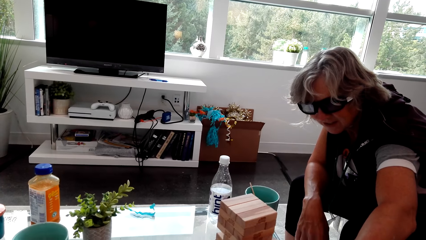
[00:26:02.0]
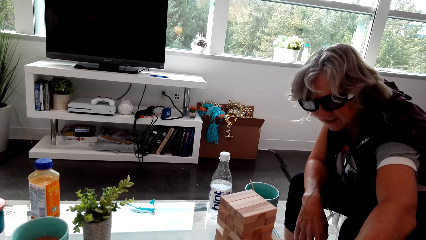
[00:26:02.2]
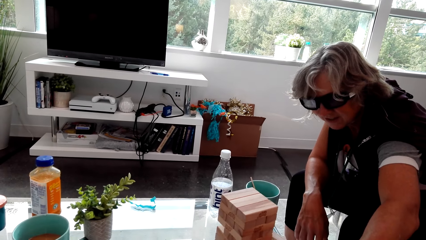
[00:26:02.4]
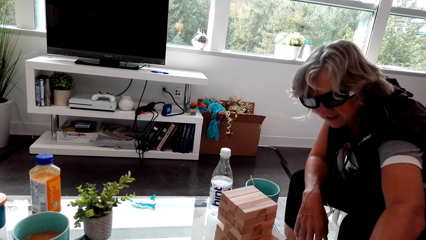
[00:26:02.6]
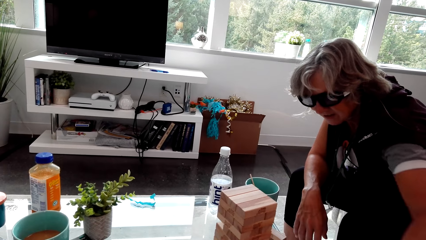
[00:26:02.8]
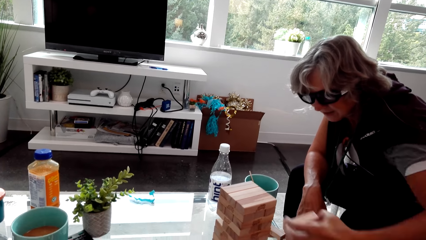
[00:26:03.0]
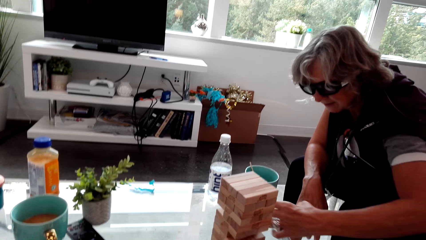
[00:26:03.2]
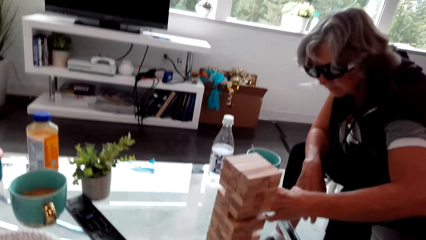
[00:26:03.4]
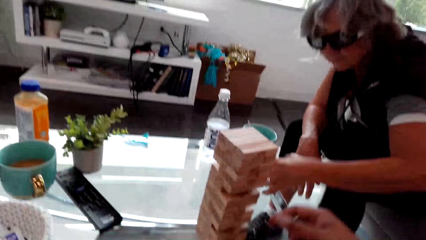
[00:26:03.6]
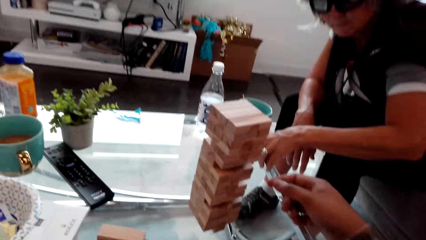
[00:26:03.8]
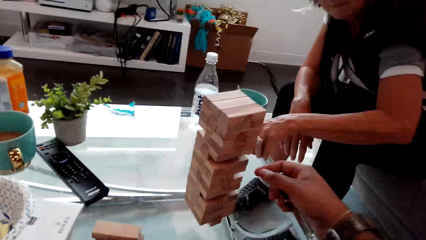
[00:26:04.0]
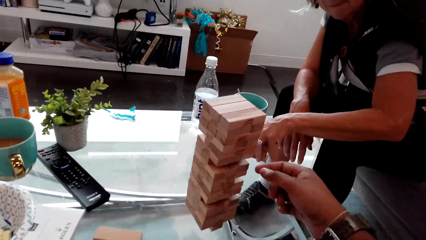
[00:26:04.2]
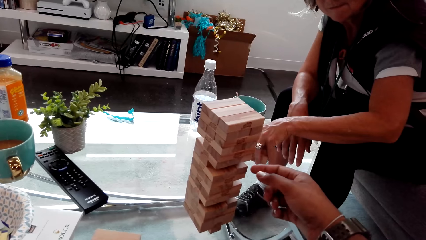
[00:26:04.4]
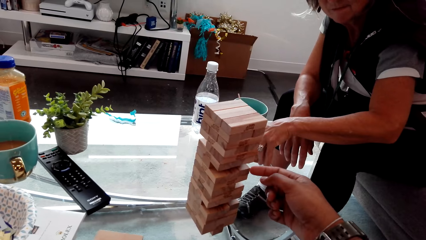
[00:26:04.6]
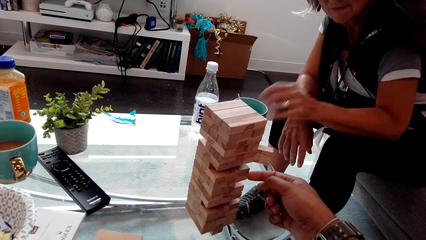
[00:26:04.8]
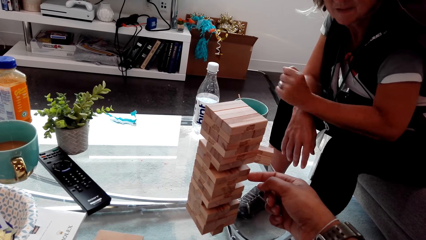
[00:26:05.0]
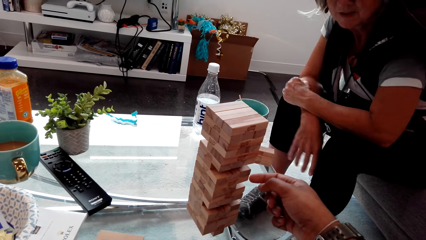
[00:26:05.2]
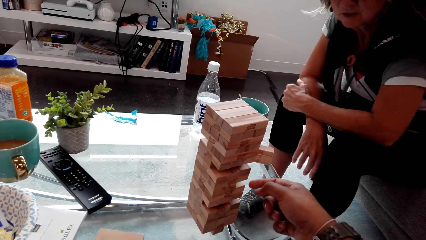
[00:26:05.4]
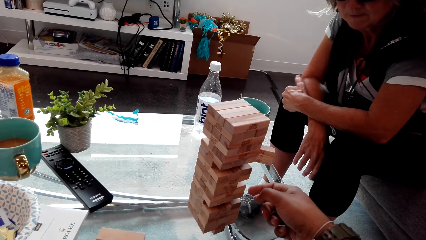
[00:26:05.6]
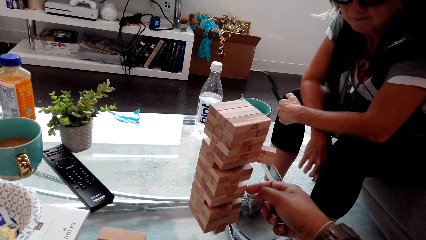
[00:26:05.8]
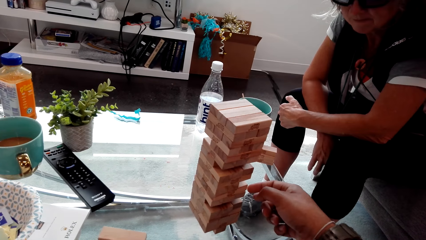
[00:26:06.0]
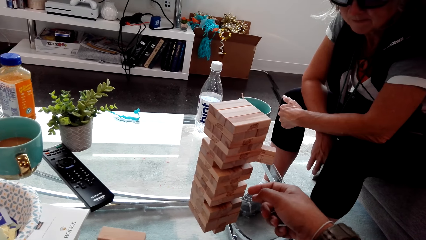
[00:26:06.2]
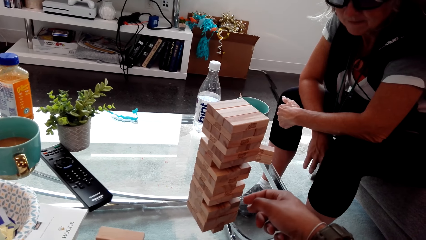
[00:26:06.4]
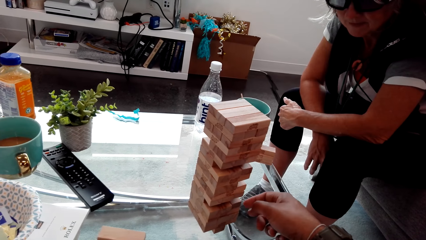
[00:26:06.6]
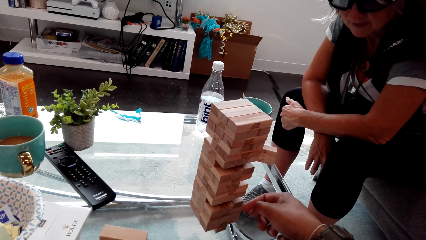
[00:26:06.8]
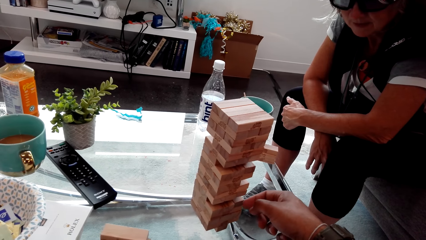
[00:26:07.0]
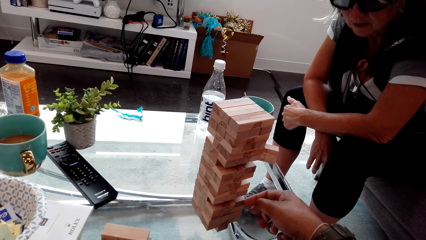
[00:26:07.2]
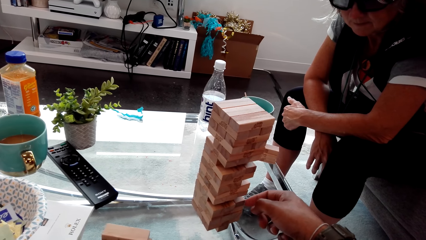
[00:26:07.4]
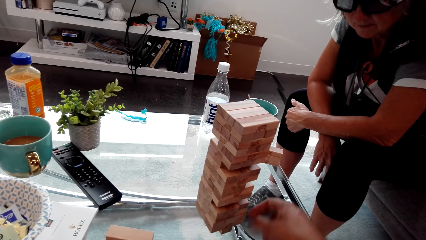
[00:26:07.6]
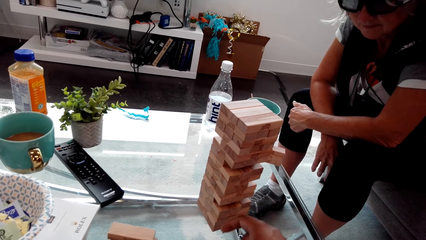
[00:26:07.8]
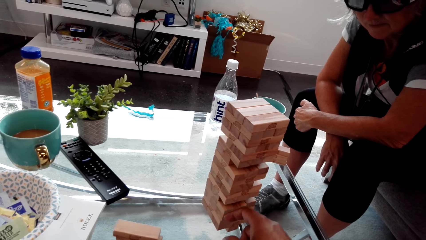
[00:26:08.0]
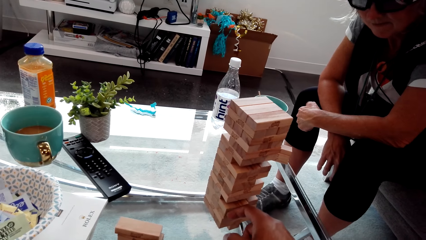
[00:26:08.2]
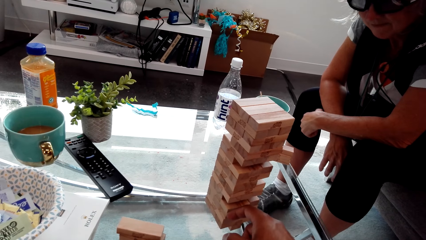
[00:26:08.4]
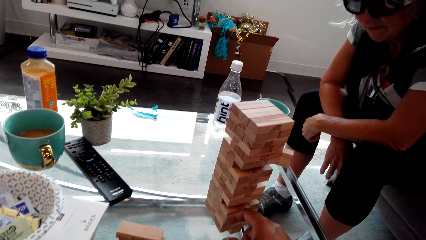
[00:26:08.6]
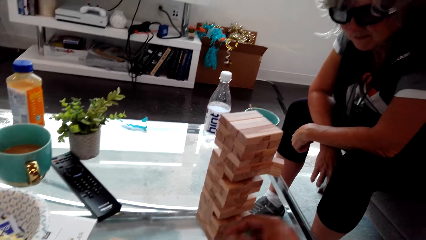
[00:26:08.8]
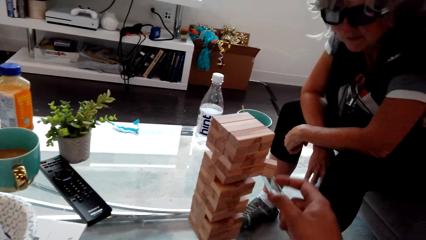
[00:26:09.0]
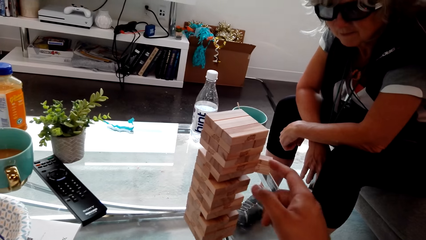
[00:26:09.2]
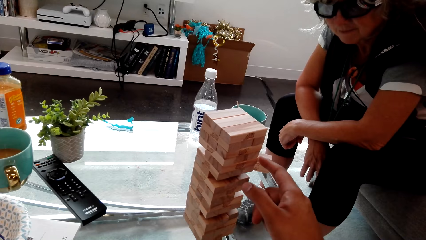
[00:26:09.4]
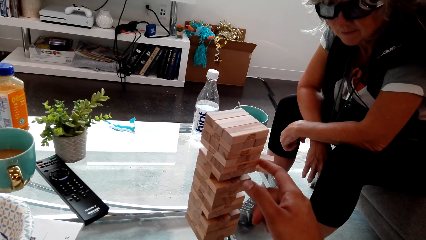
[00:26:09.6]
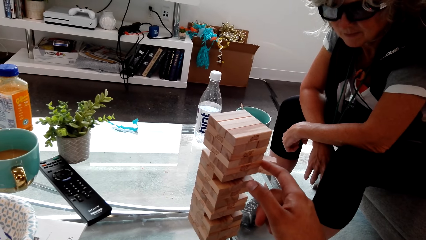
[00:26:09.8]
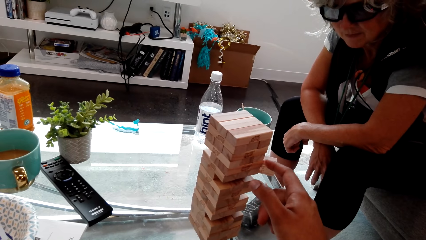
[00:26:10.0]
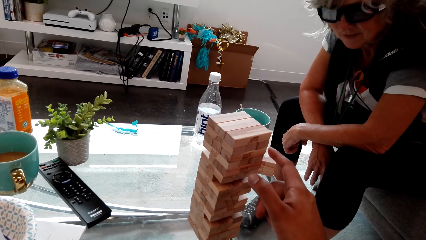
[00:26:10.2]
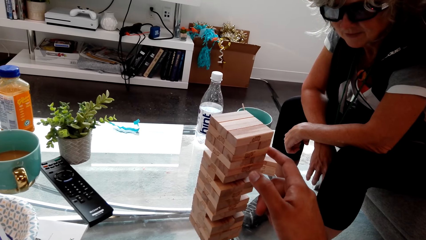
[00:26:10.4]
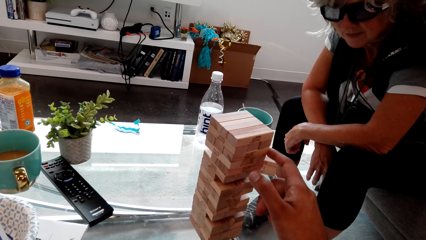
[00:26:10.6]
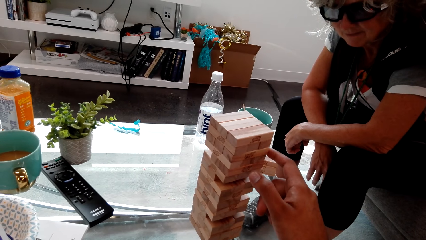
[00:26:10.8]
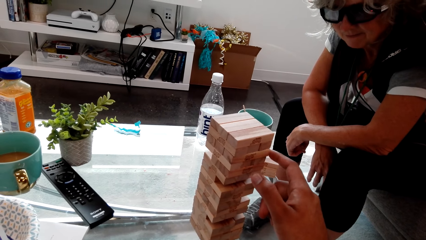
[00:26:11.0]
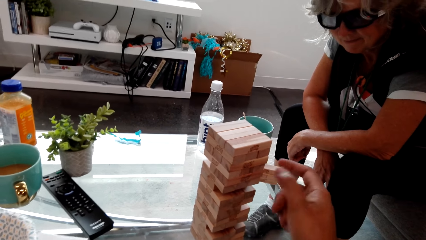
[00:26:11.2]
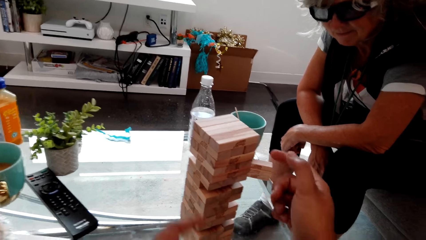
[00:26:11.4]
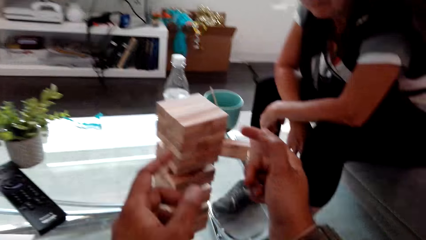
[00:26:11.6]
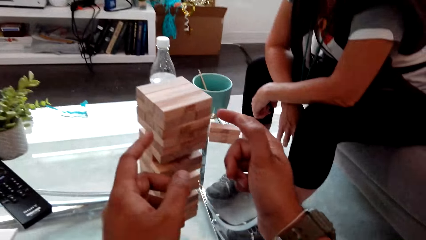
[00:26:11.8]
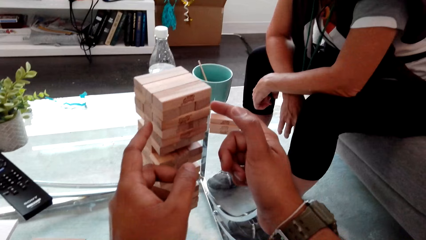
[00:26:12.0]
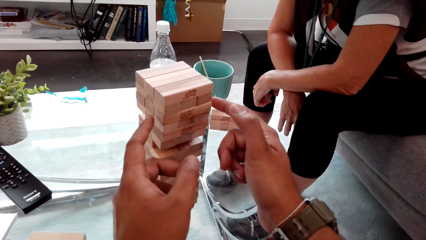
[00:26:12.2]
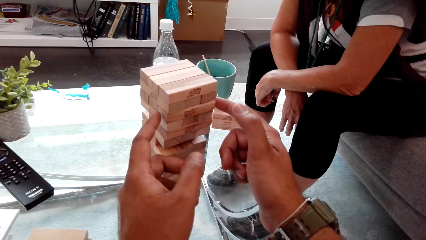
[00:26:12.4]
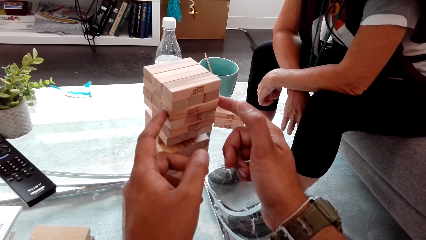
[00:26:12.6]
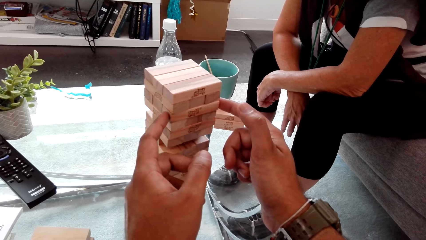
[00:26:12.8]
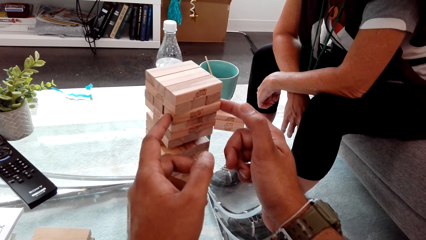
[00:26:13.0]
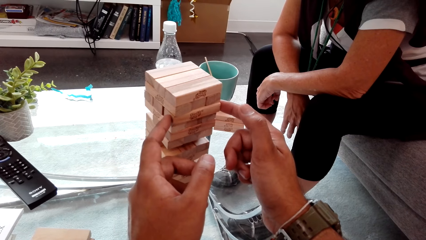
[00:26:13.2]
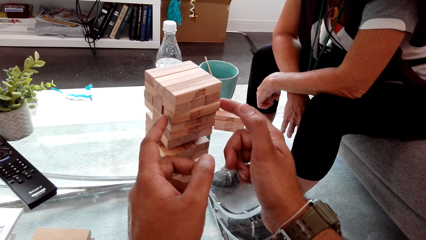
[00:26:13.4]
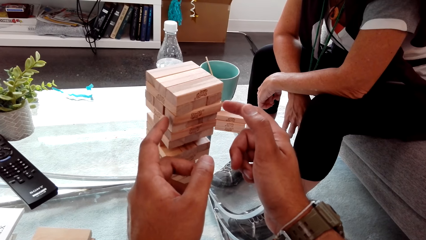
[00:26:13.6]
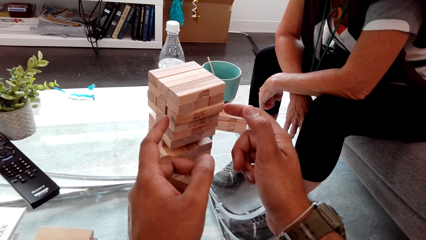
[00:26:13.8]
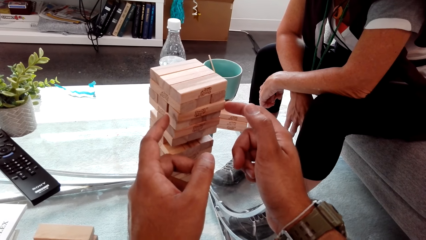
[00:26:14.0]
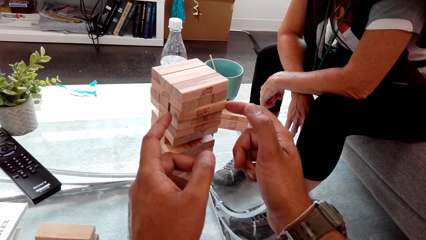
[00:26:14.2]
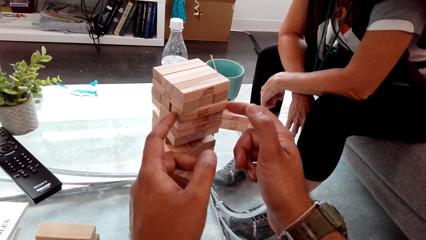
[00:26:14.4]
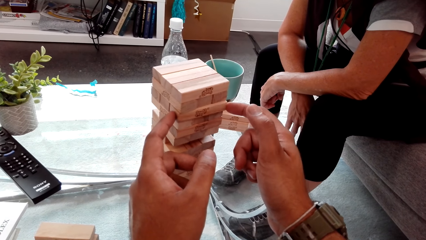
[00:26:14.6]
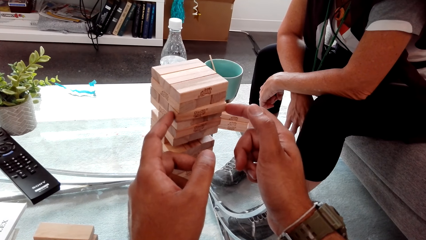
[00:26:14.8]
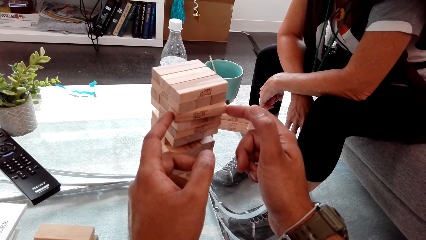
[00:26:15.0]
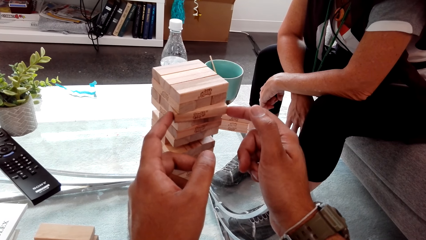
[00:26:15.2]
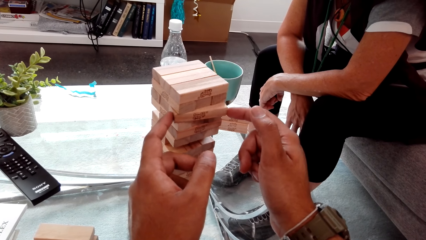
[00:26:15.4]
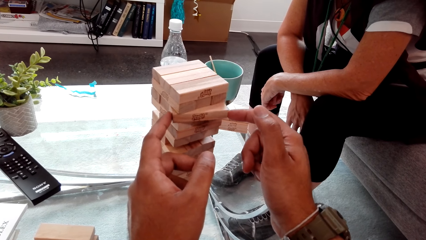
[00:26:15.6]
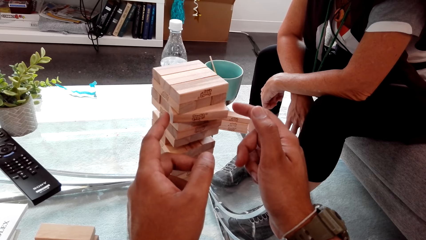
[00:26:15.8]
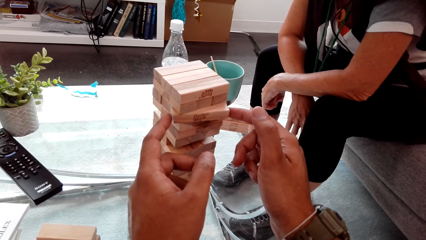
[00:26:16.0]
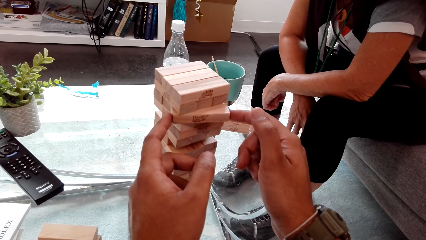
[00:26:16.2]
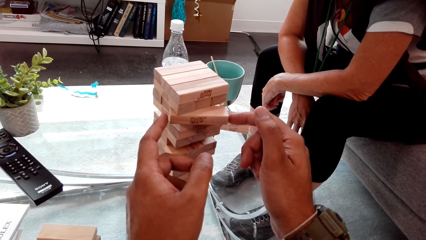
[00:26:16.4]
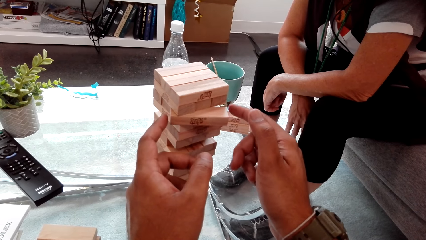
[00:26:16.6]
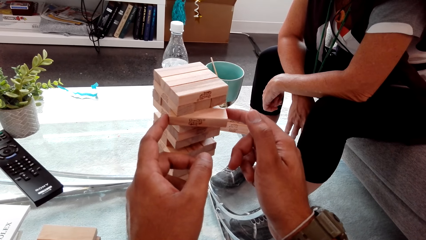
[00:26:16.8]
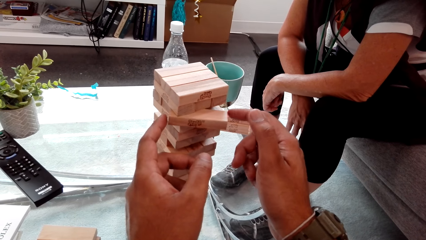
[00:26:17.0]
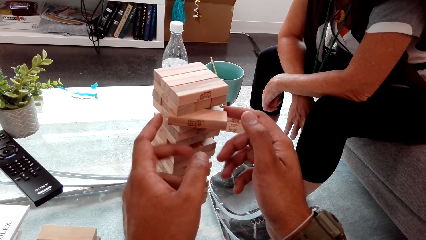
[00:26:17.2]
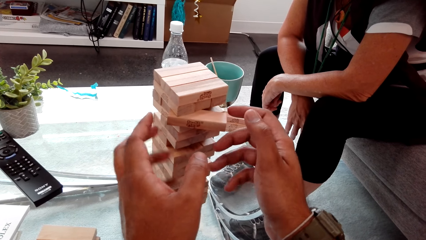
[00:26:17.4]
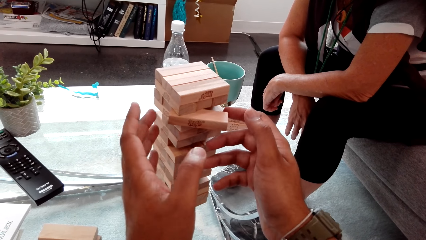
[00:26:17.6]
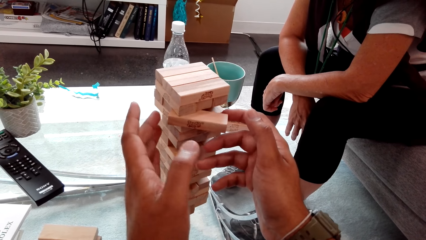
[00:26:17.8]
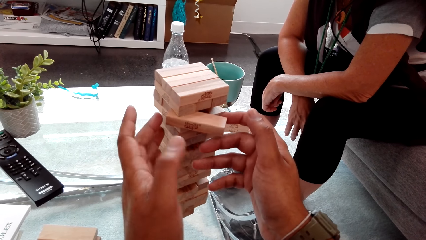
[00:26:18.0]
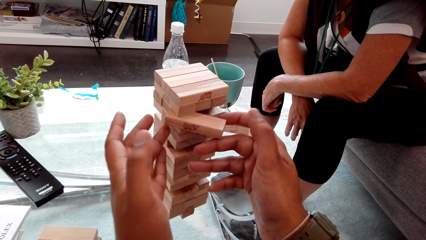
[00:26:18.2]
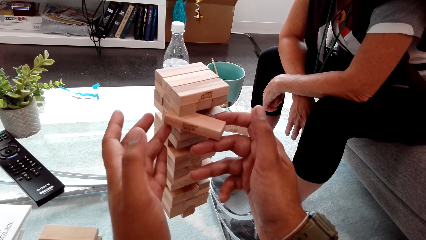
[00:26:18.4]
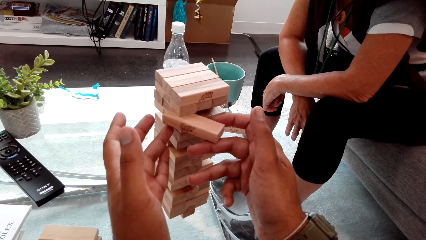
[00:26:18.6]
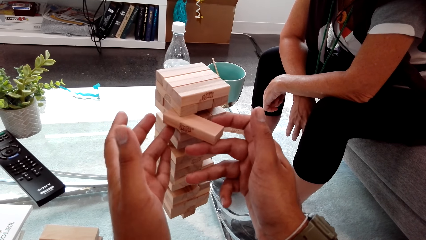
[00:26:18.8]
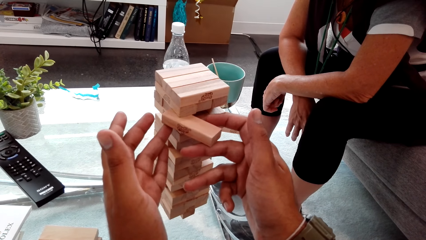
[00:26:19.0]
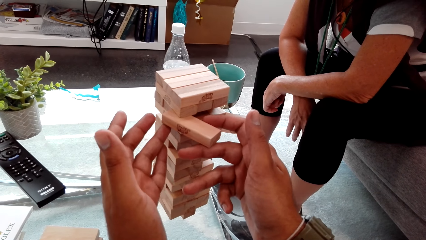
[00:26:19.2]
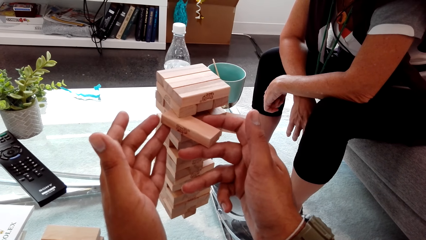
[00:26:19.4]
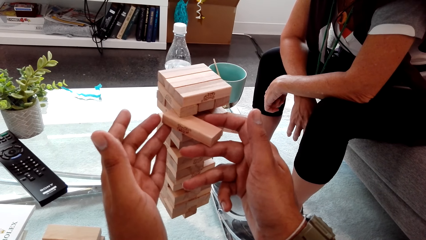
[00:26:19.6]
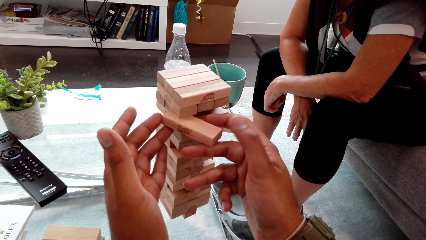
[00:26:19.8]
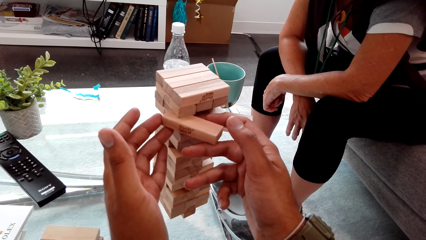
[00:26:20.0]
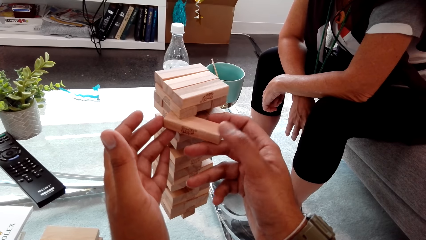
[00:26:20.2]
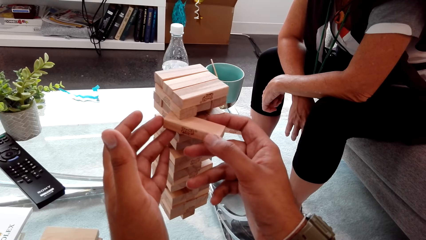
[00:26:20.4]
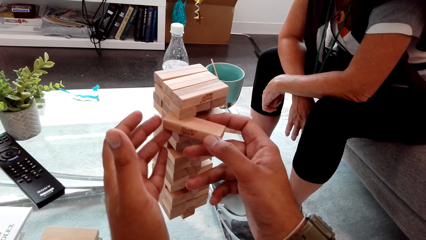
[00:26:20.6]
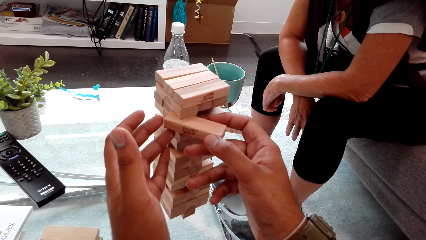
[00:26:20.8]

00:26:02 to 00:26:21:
The camera wearer looks at the lady. They play the trembling tower game and talk with the lady. The lady places the trembling tower huddle on the table. The camera wearer looks at the game. They play the game.
